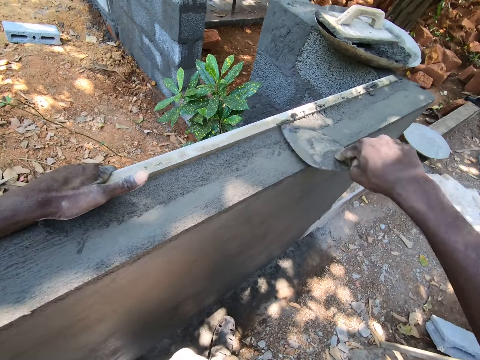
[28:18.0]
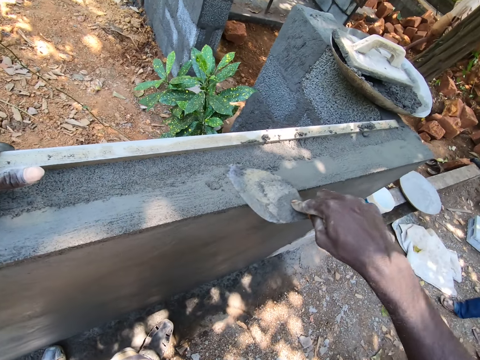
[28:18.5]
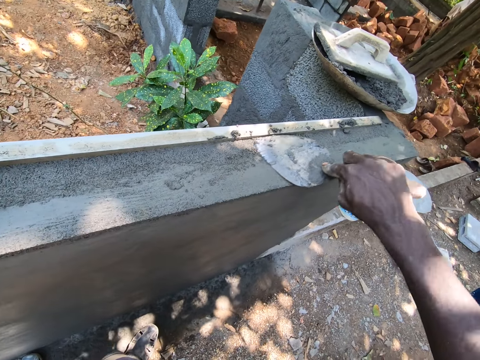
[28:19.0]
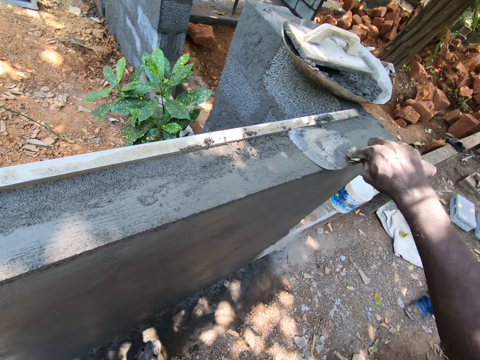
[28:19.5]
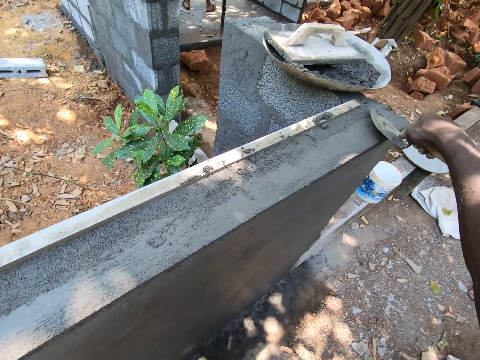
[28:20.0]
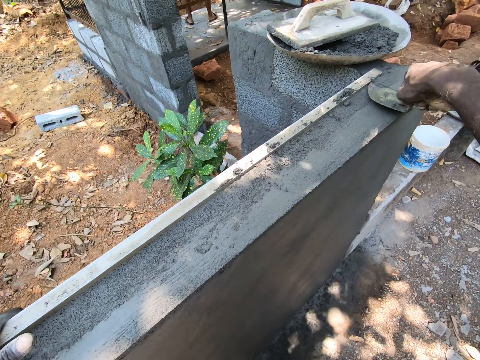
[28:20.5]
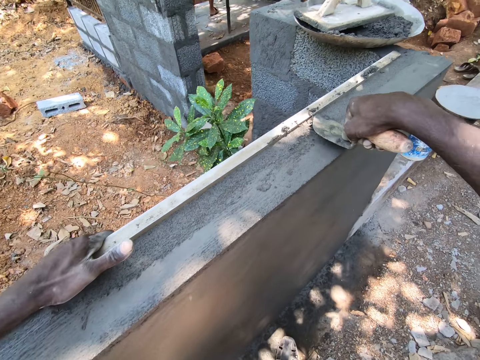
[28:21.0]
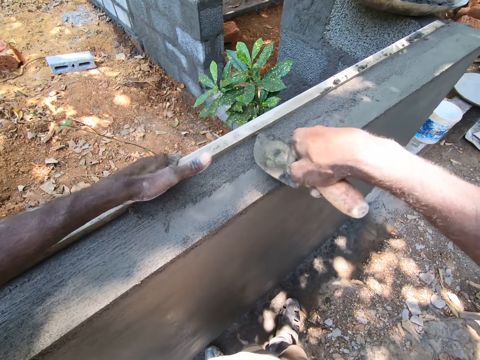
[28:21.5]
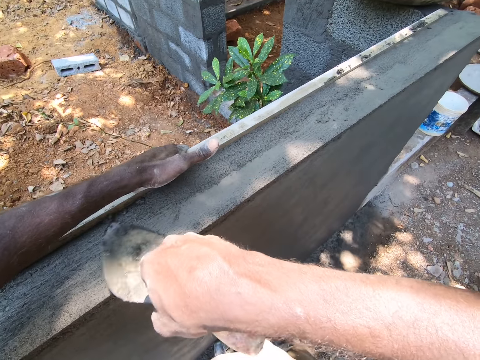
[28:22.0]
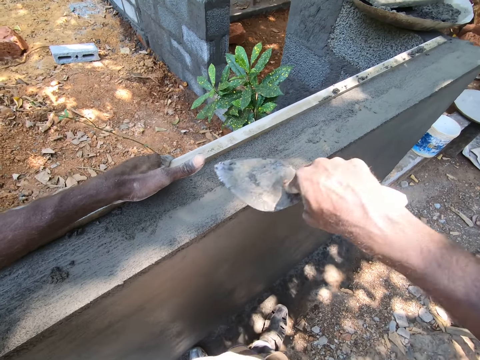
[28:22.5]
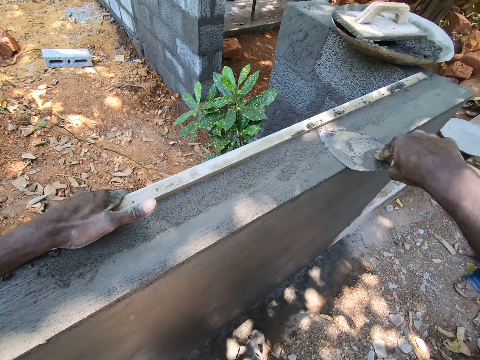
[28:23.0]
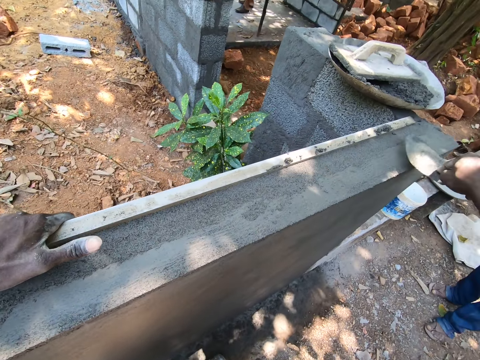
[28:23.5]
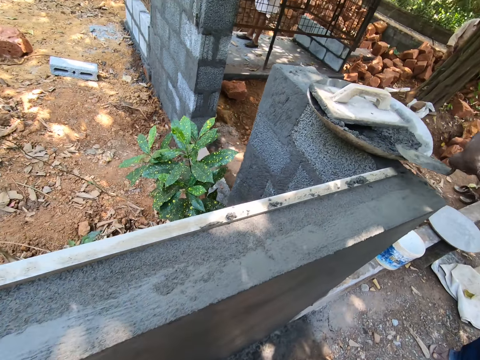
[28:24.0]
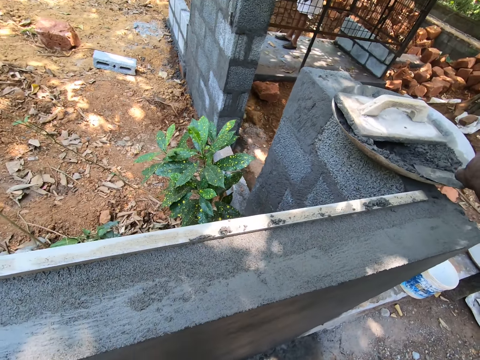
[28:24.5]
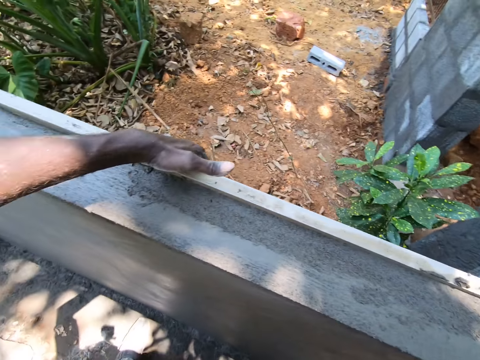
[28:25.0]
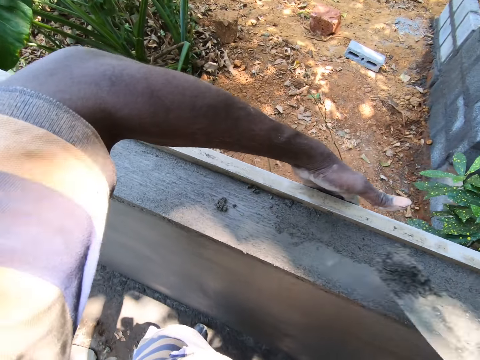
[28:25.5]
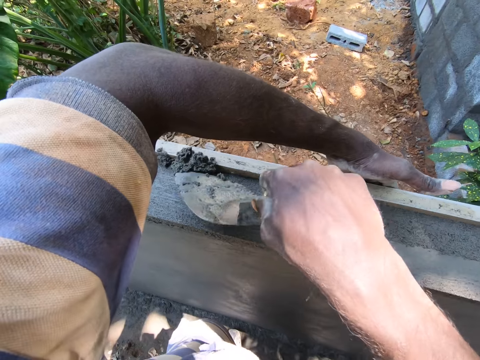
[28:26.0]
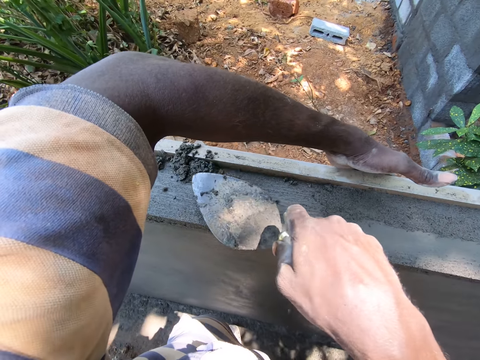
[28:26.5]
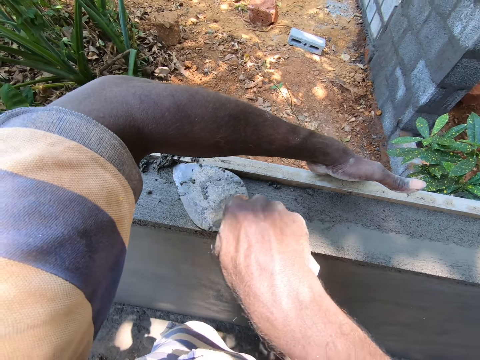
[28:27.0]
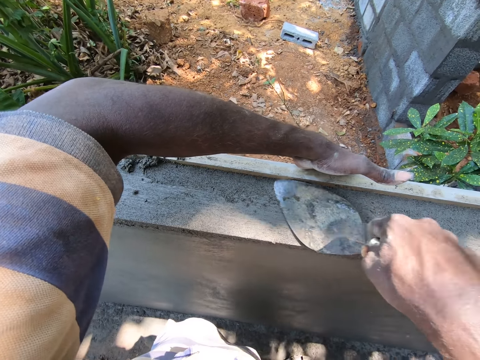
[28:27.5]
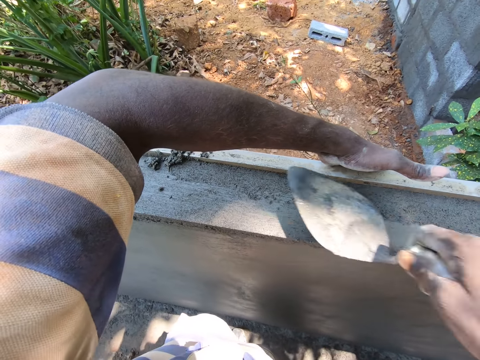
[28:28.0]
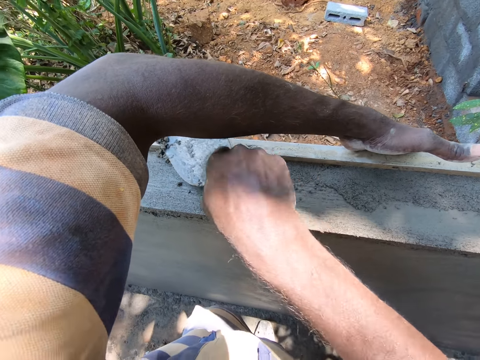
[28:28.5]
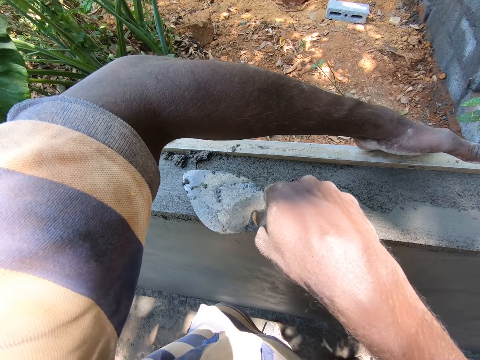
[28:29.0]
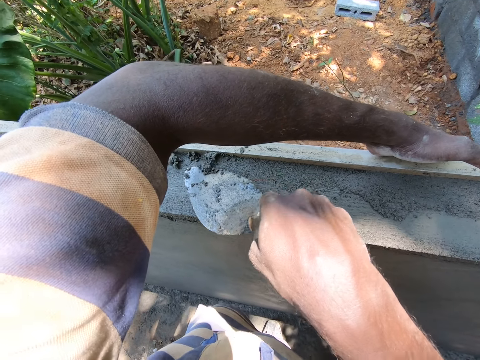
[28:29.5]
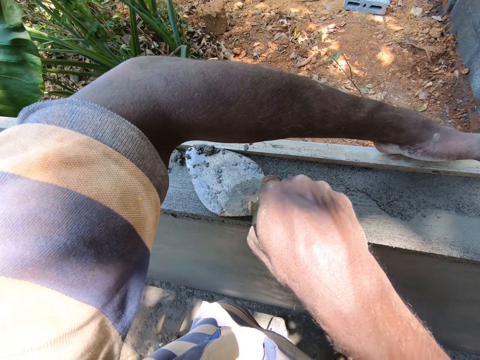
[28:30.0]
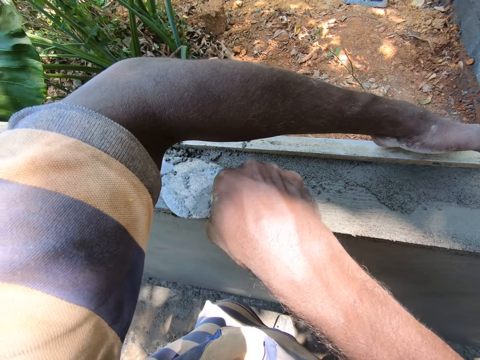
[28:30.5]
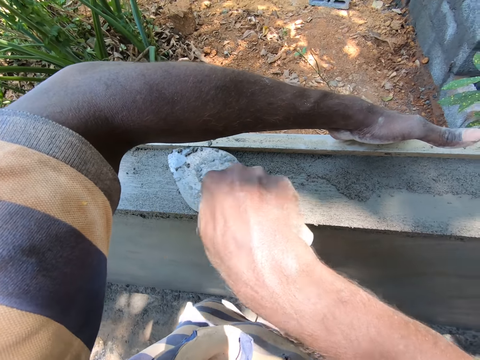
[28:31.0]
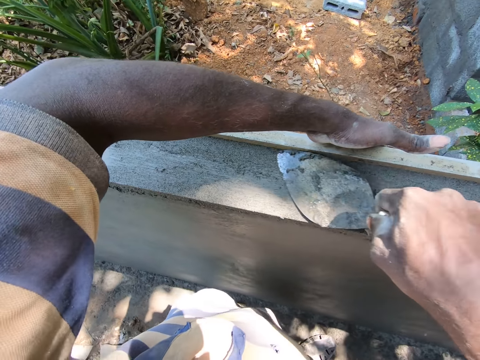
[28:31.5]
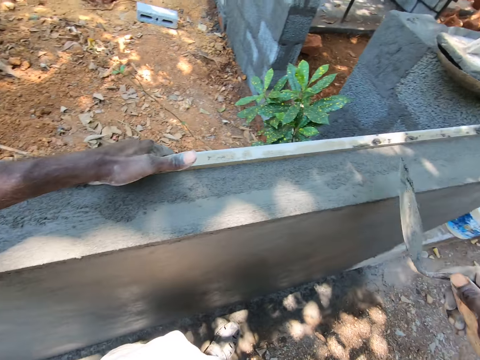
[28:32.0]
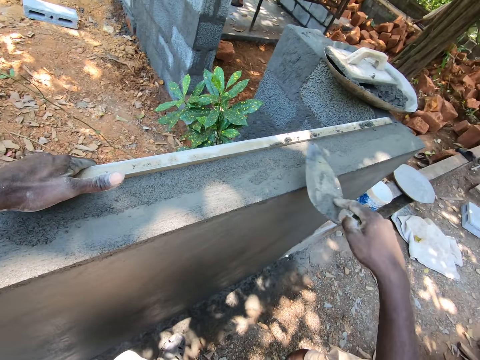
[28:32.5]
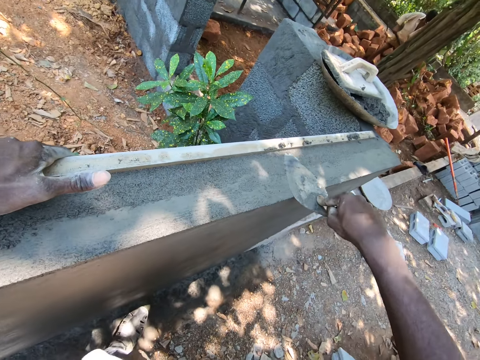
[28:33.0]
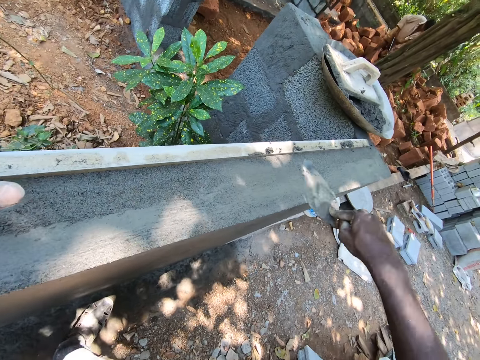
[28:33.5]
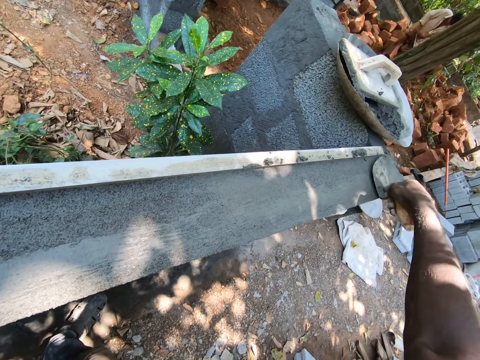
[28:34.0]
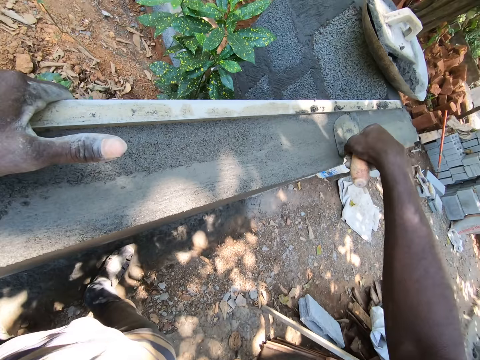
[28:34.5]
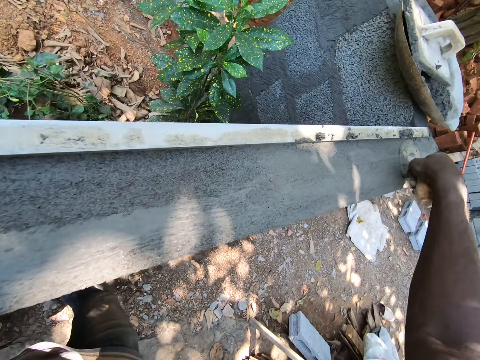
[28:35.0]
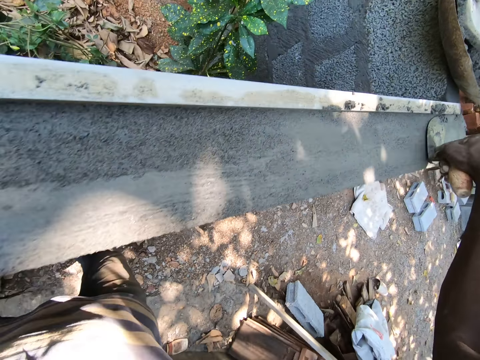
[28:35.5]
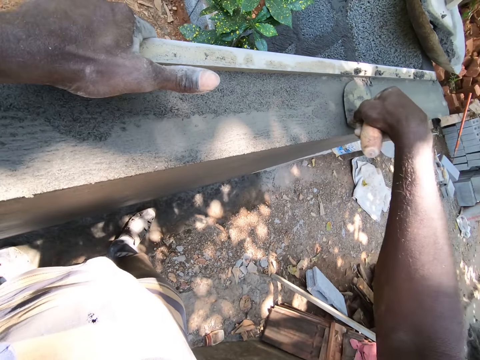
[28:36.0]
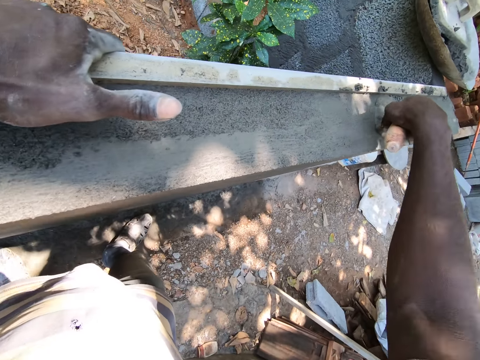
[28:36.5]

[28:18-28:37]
The camera wearer scoops the concrete from the tray with the trowel. They pour the concrete on the wall with the trowel. They spread the concrete with the trowel. They level the concrete on the wall with the trowel.

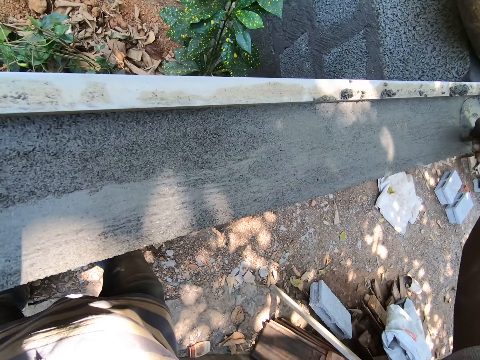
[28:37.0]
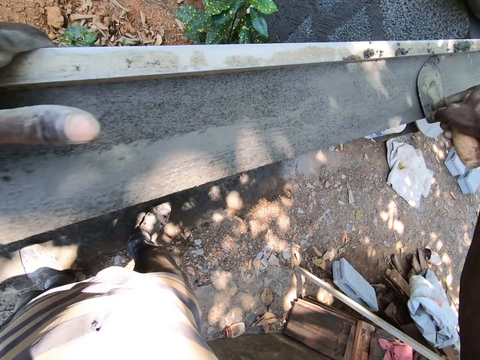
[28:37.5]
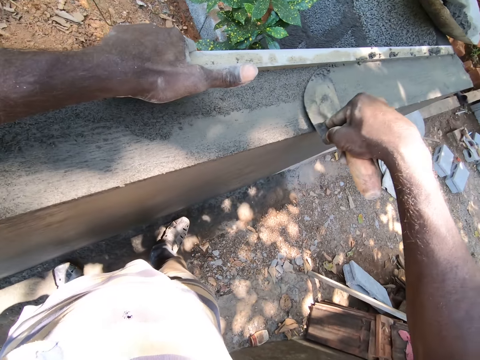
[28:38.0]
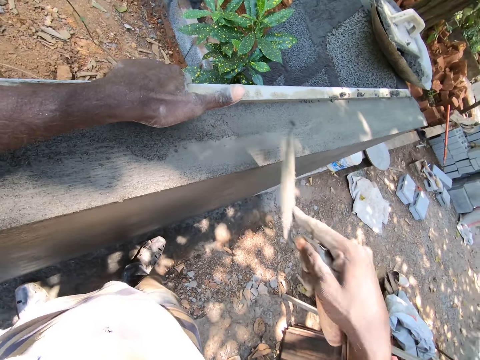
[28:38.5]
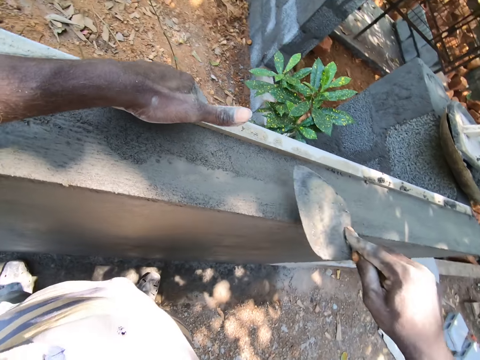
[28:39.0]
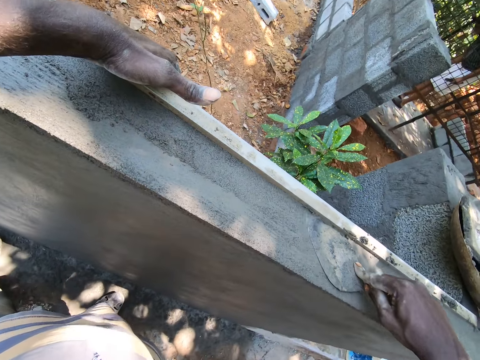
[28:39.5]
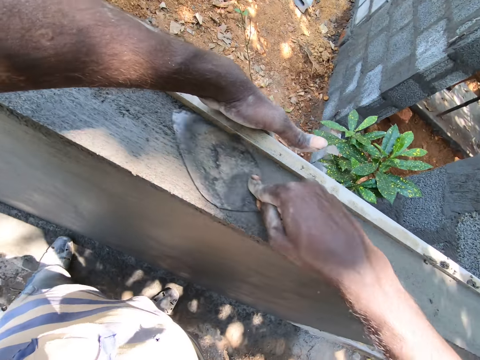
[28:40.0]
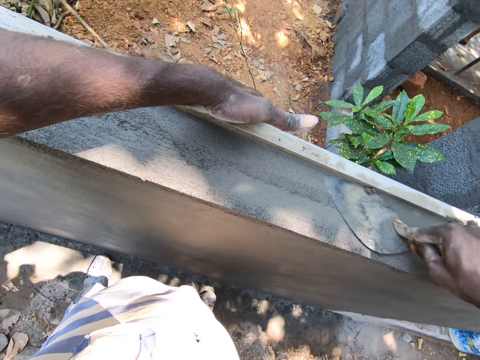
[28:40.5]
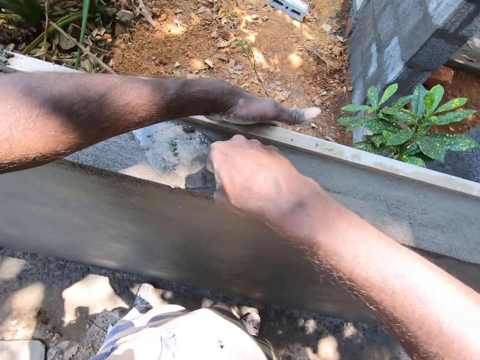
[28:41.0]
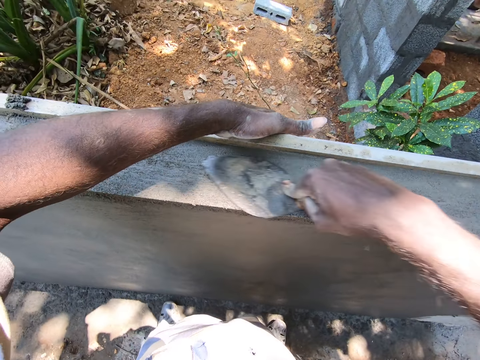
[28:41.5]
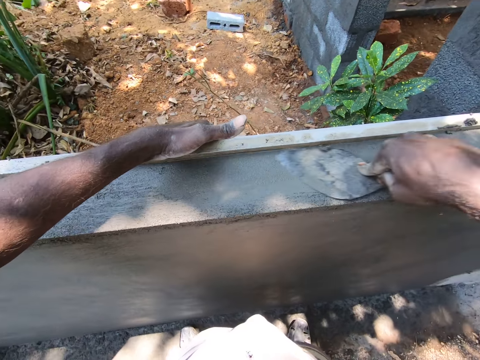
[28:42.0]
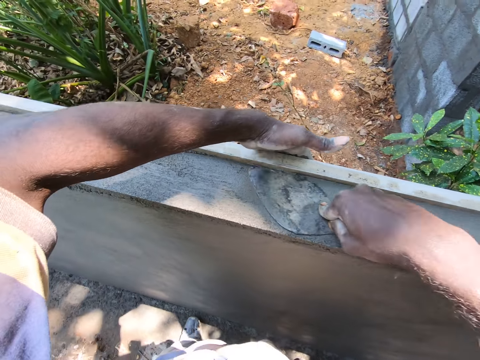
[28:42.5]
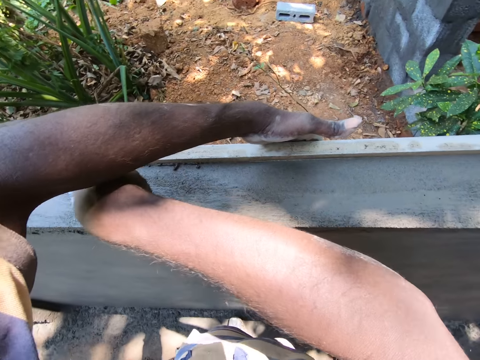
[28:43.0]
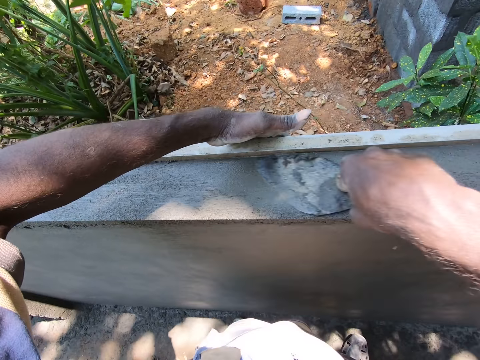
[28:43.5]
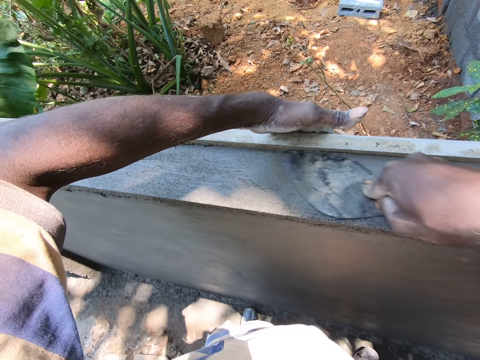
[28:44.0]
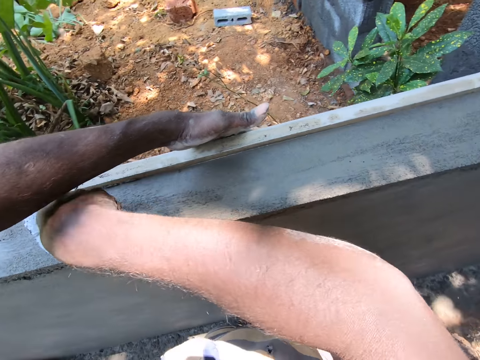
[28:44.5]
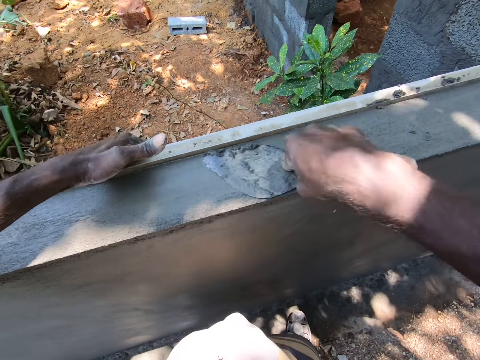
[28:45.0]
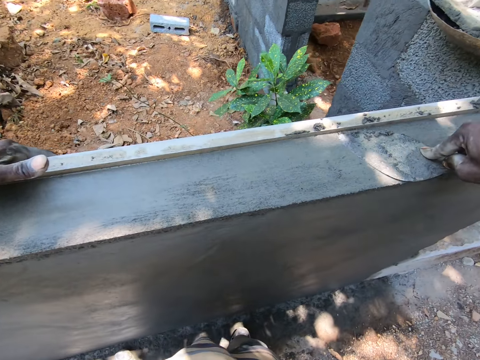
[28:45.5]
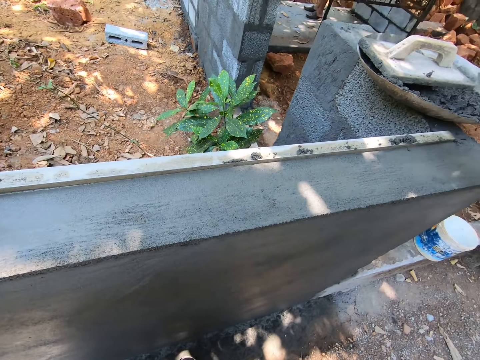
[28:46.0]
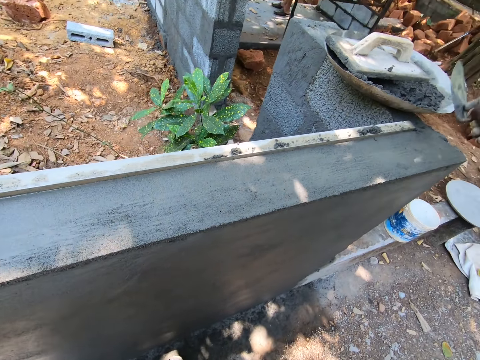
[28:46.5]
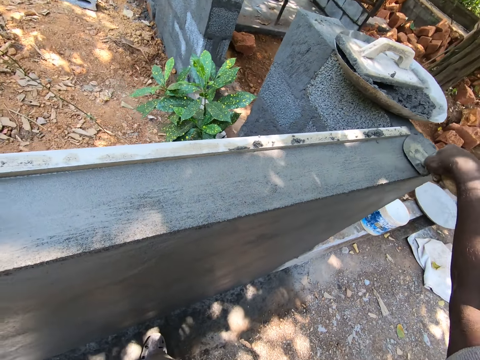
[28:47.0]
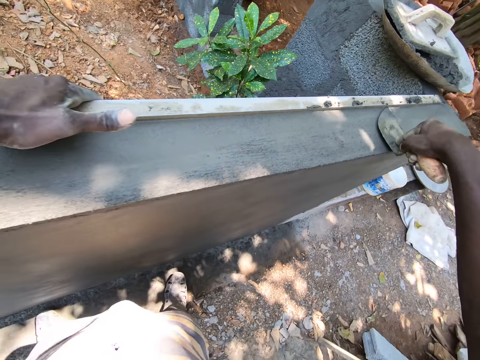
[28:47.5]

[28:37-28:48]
The camera wearer shakes the trowel. They level the concrete on the wall with the trowel.
